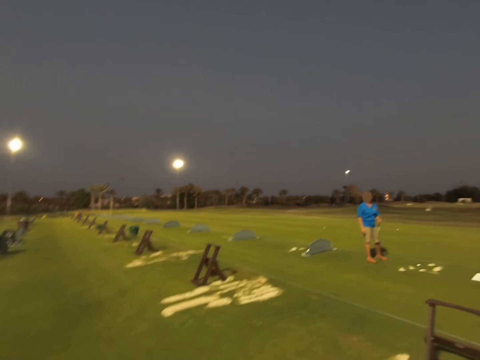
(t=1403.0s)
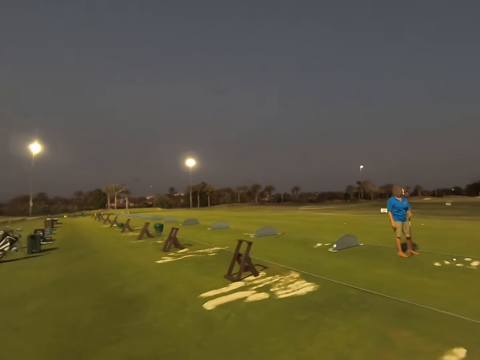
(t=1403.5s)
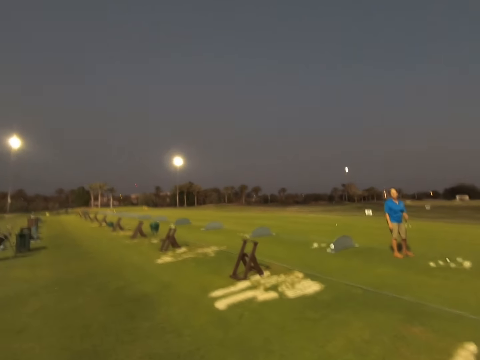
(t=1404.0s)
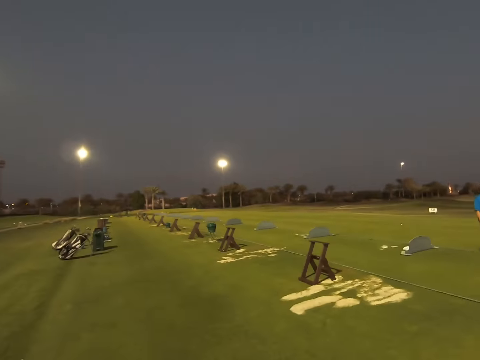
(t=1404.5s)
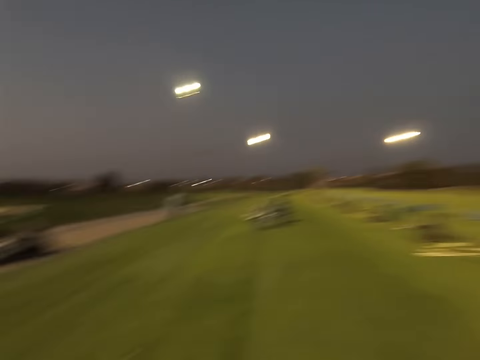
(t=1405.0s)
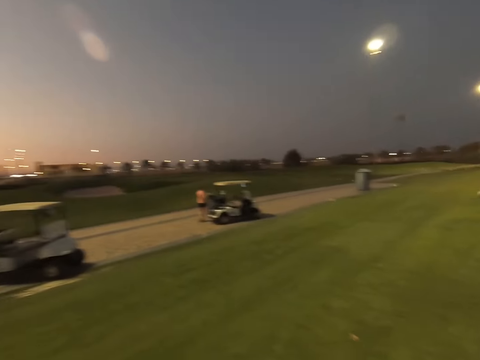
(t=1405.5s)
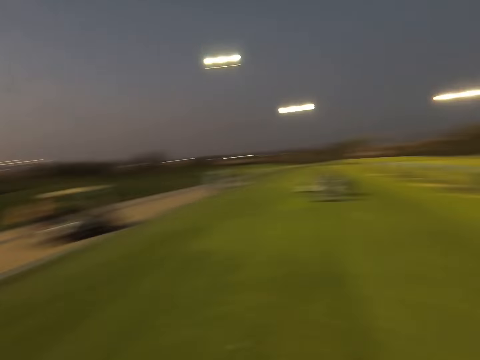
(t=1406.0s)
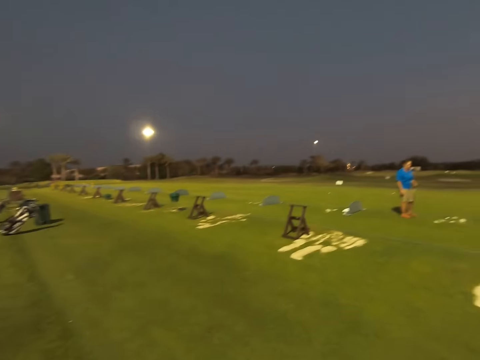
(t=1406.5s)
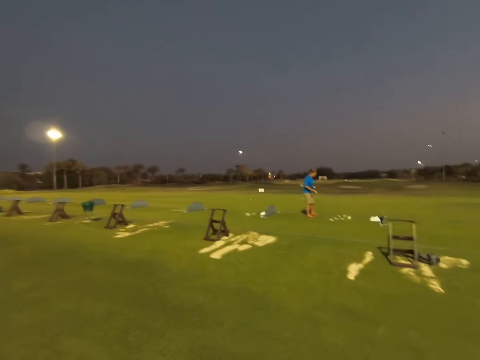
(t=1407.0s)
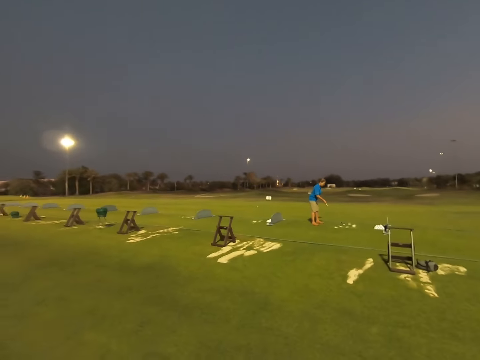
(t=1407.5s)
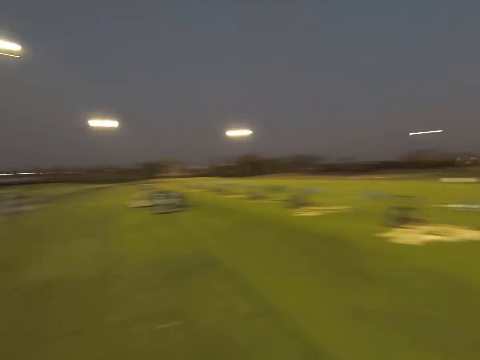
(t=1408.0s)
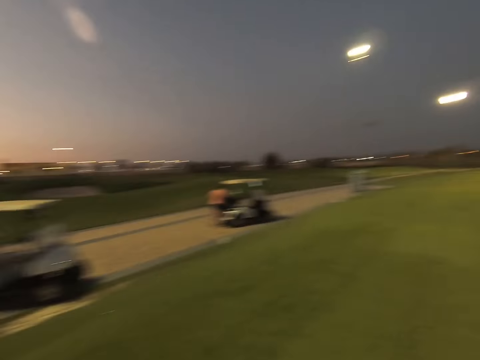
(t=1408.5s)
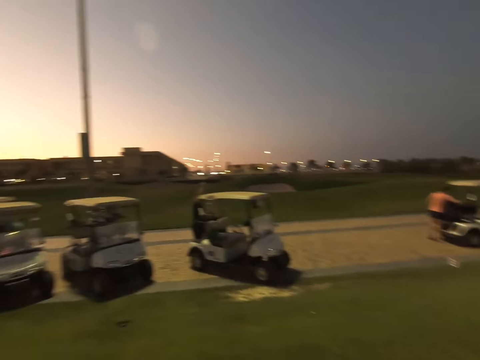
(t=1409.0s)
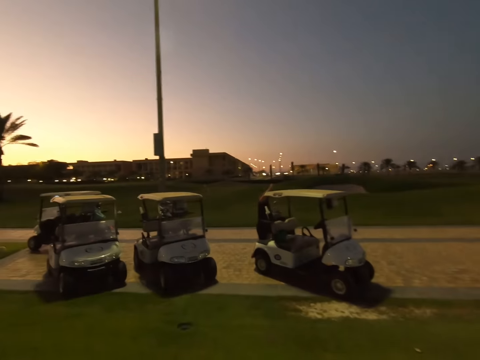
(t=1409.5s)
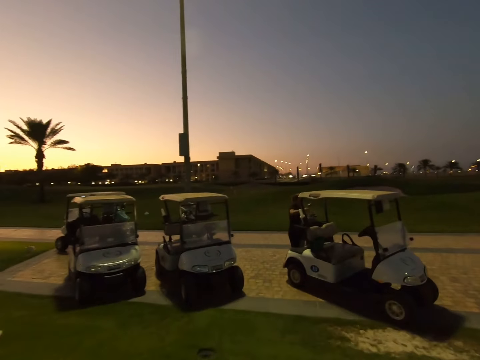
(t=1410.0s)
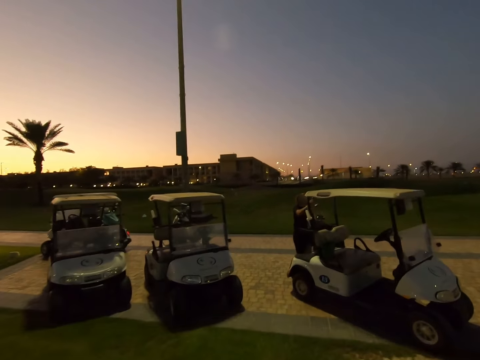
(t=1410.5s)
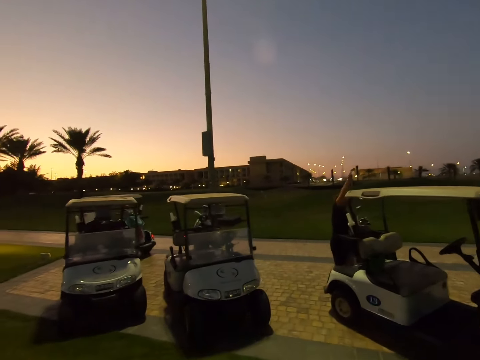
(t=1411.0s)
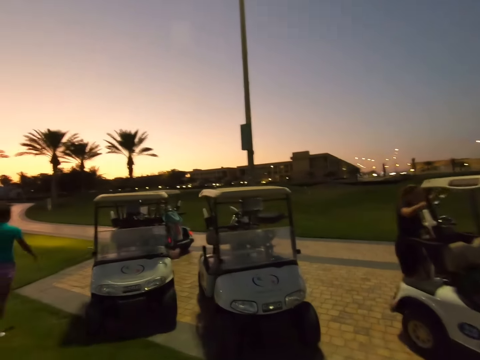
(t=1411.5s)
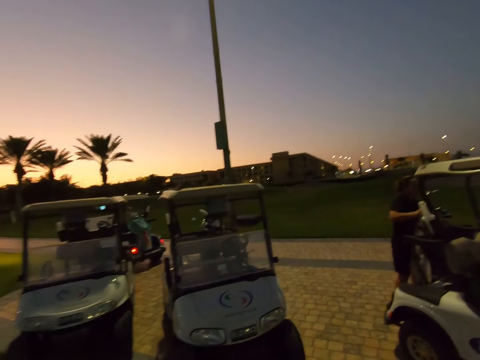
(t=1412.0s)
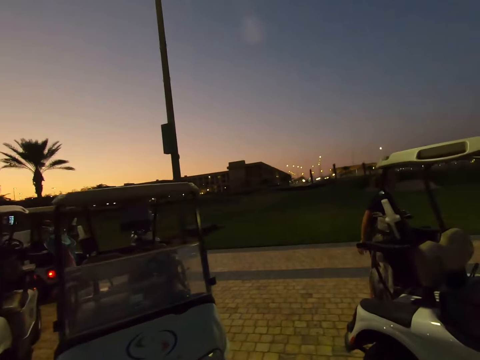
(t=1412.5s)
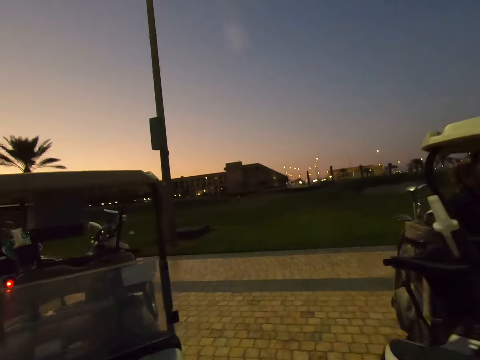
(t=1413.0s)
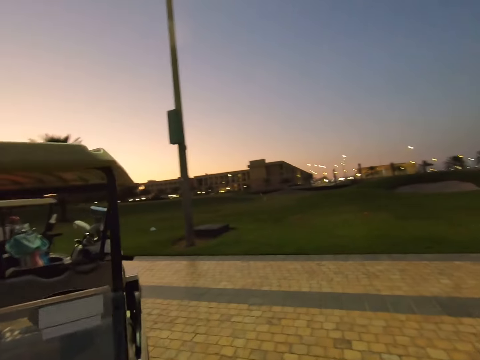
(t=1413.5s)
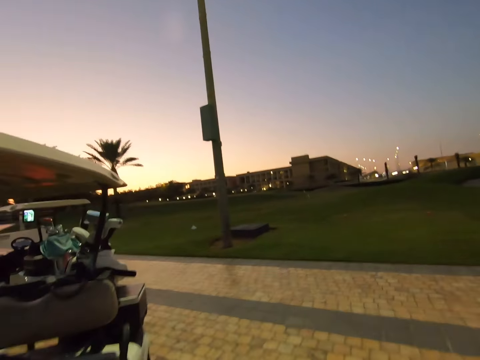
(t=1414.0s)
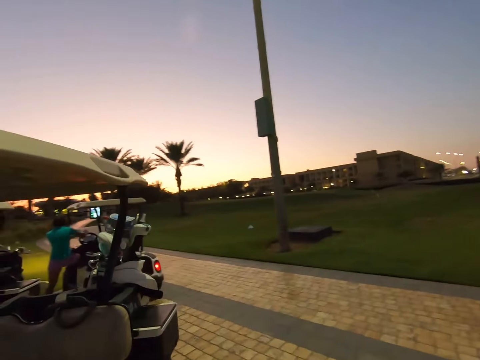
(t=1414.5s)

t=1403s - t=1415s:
The camera wearer walks around the field. They walk towards the car.

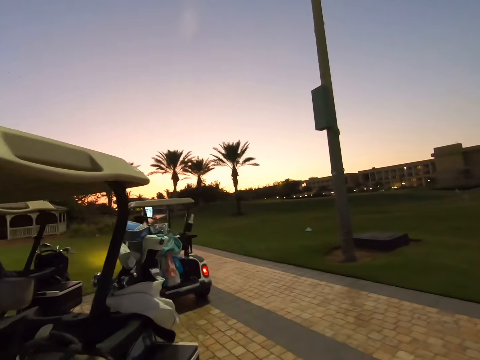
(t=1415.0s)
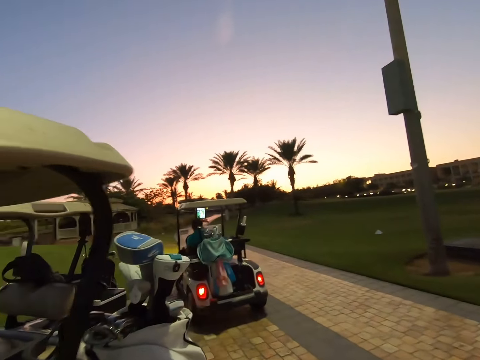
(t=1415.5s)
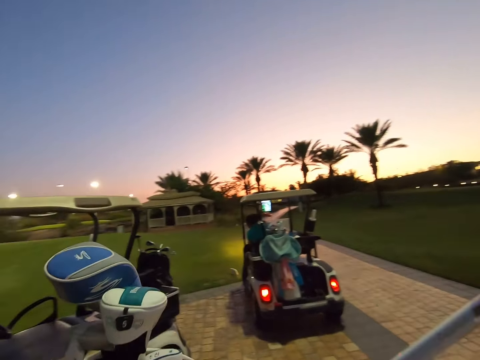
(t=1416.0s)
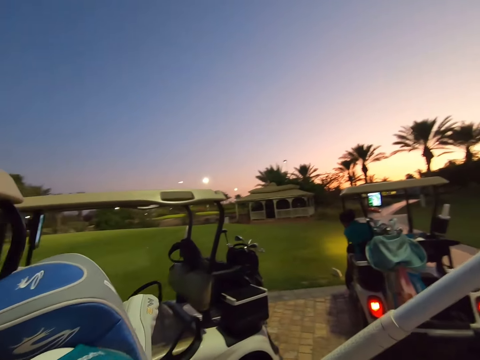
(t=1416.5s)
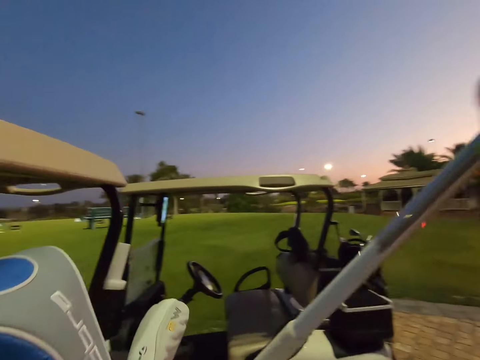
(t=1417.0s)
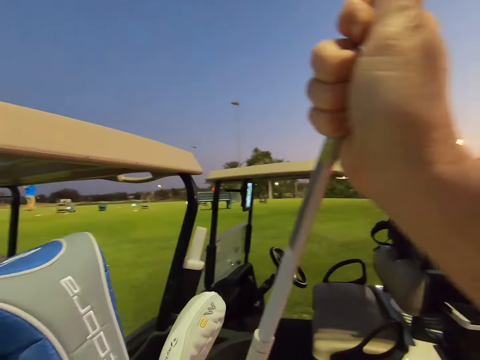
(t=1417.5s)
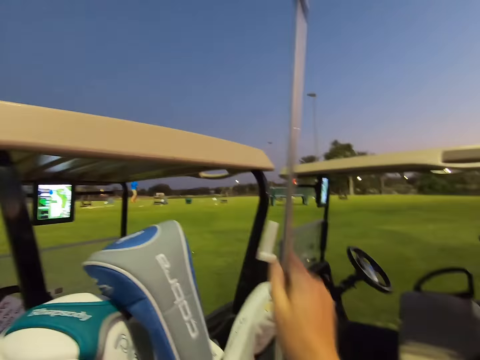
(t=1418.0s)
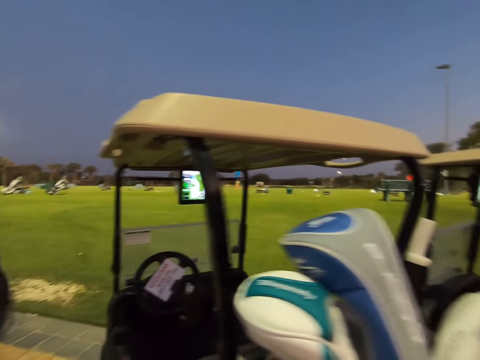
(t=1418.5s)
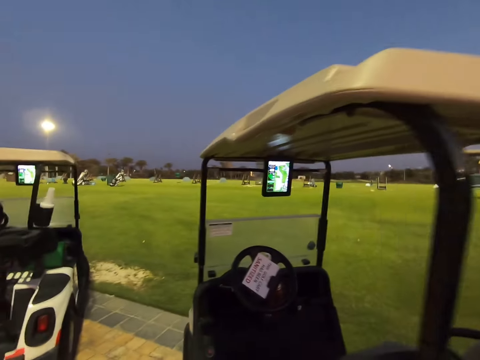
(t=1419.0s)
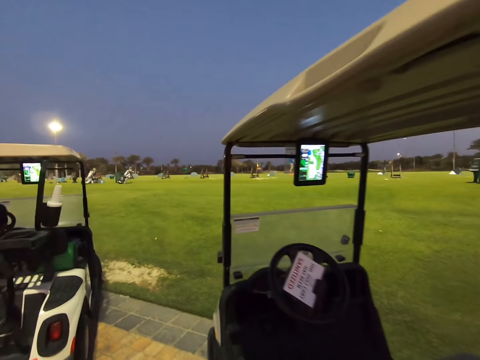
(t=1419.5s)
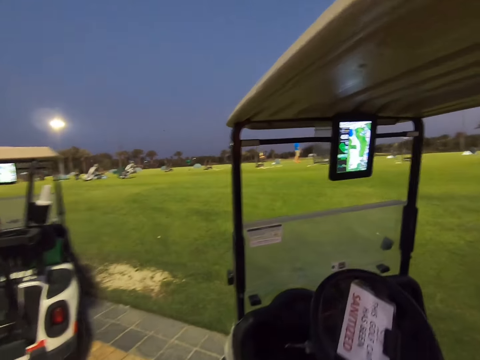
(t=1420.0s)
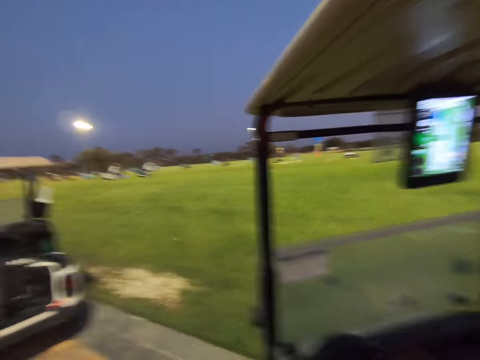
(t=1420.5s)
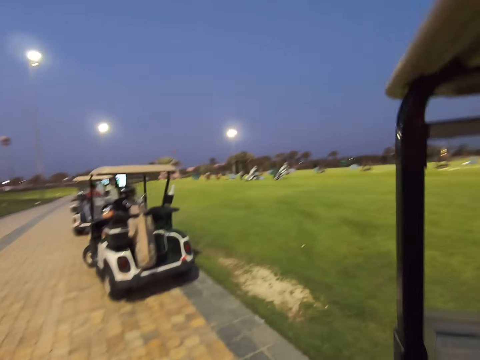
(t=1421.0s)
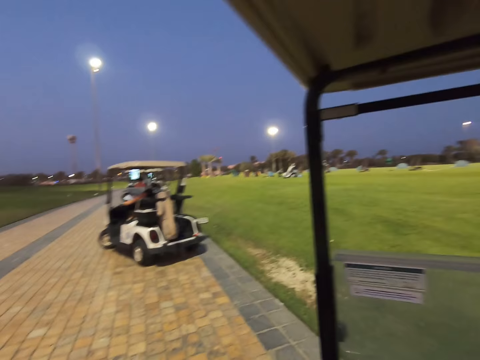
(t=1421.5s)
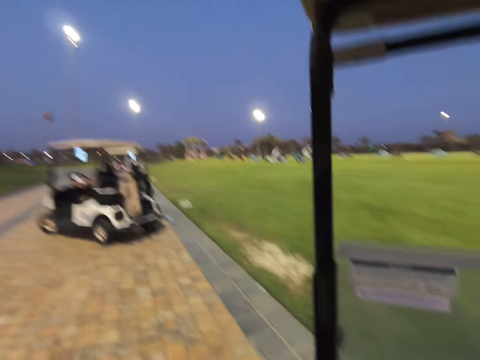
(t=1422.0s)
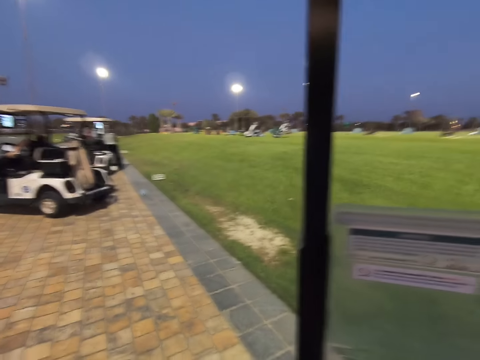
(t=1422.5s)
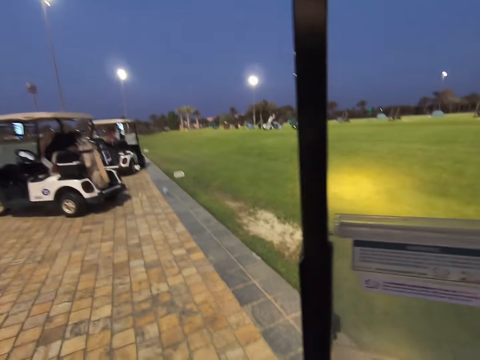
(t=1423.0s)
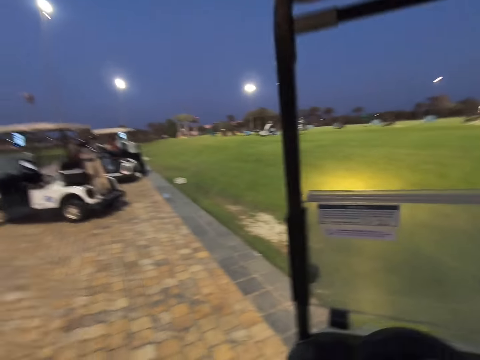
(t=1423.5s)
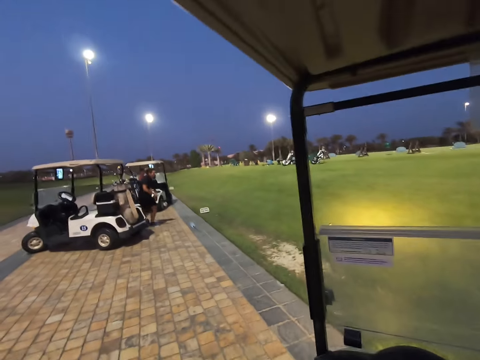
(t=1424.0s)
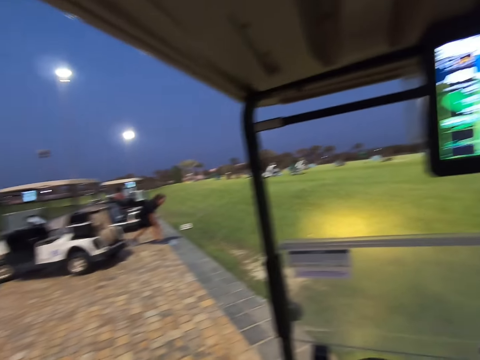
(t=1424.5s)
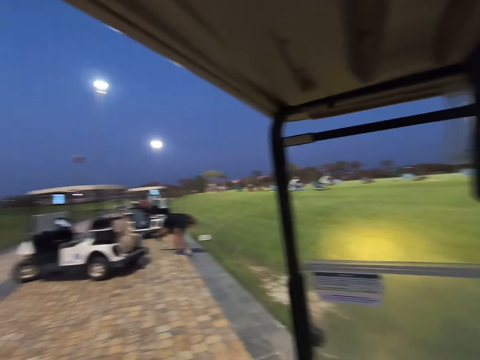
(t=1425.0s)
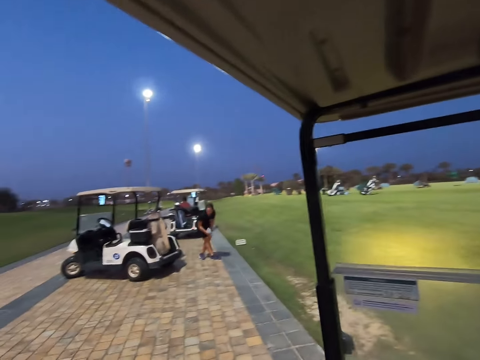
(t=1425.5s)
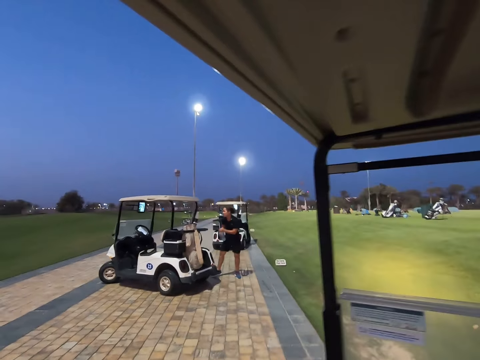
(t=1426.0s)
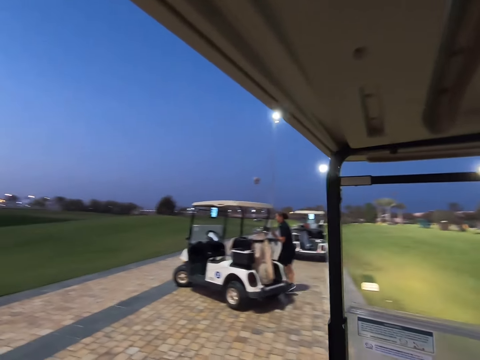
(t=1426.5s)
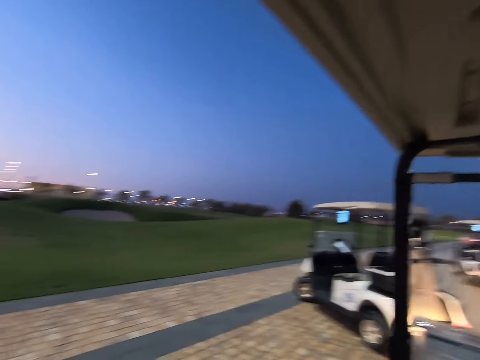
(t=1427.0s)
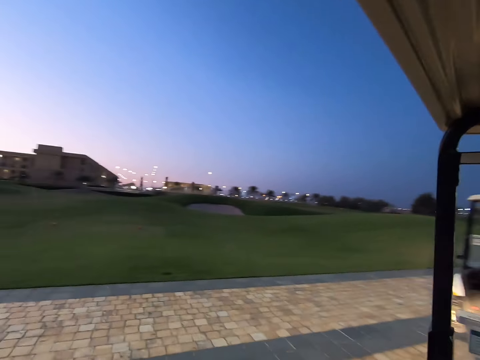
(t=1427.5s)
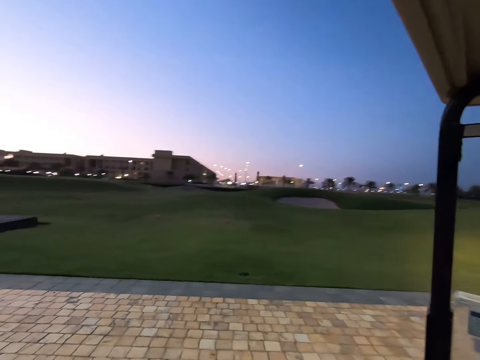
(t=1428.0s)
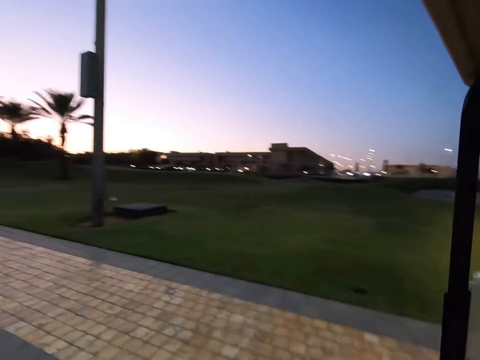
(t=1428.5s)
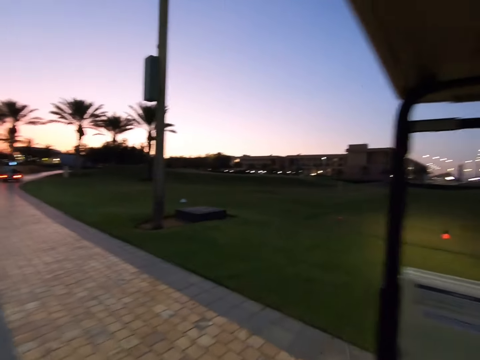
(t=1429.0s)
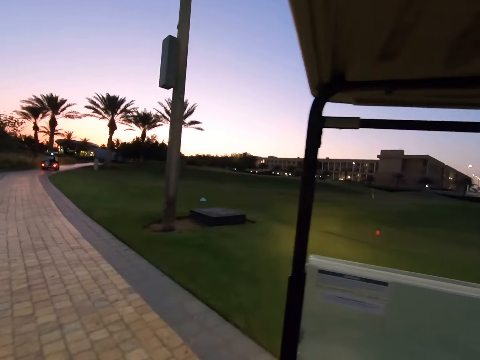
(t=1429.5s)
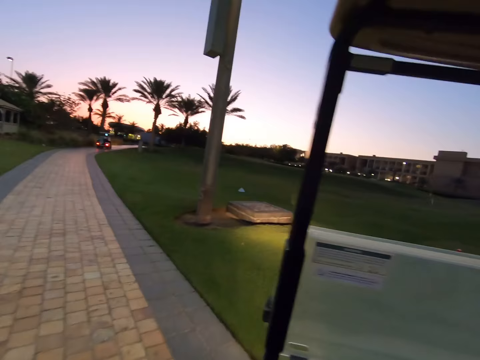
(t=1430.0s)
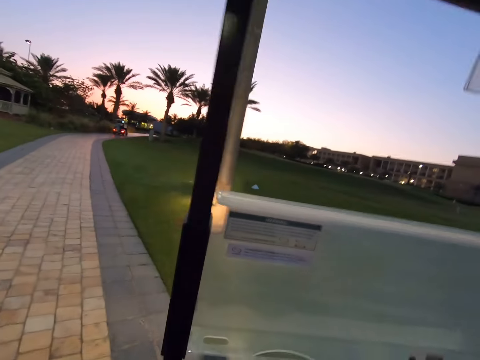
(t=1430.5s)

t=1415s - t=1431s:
A man enters his car. The camera wearer places the stick back. A woman drives away. The woman comes out of the car. The woman picks up something. The camera wearer drives a golf cart.
